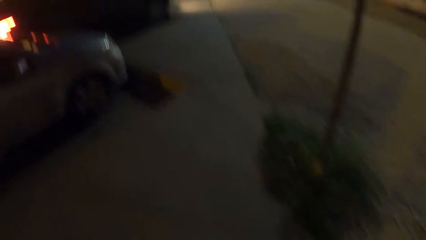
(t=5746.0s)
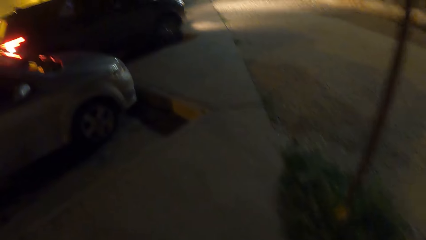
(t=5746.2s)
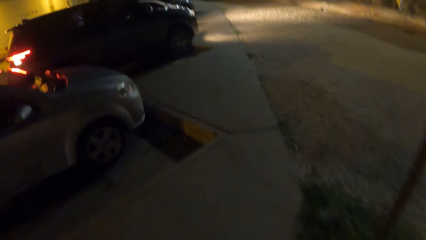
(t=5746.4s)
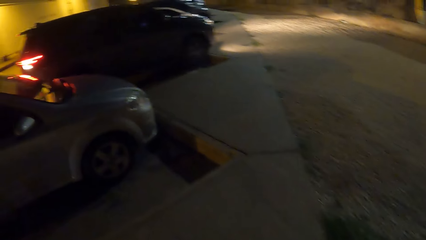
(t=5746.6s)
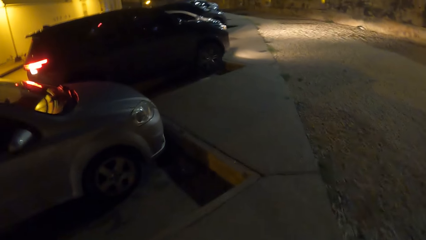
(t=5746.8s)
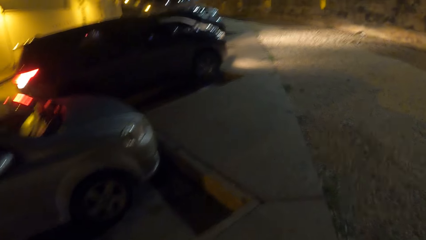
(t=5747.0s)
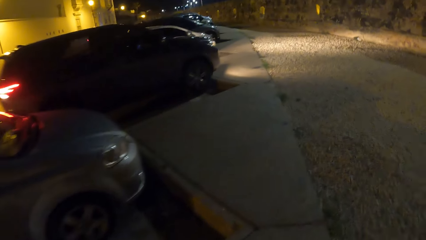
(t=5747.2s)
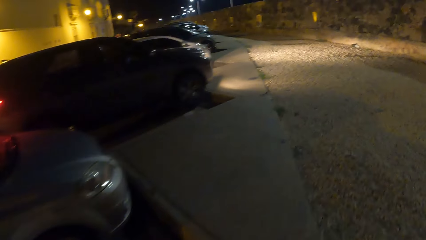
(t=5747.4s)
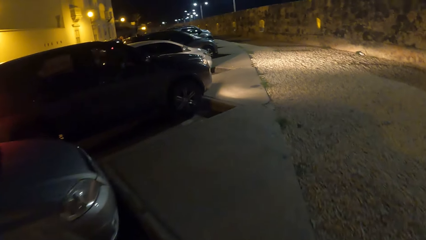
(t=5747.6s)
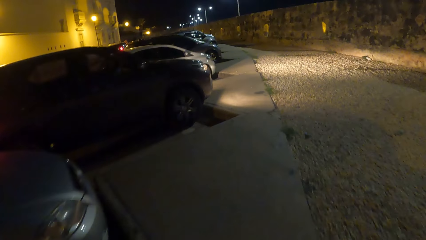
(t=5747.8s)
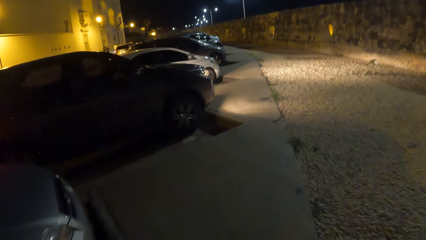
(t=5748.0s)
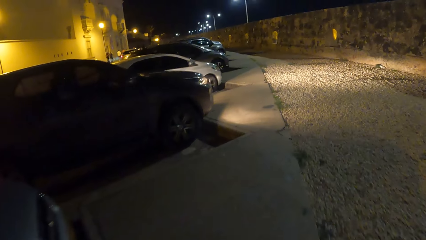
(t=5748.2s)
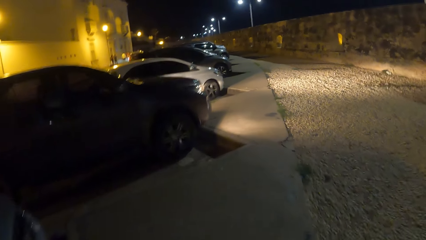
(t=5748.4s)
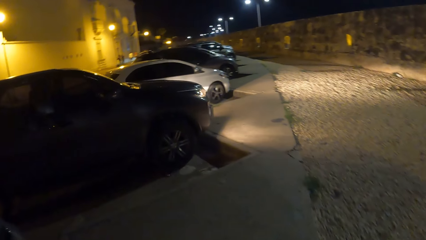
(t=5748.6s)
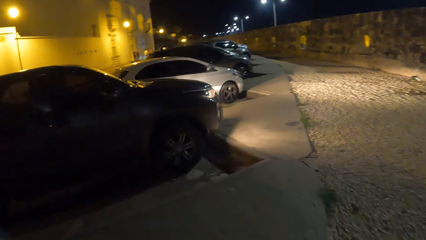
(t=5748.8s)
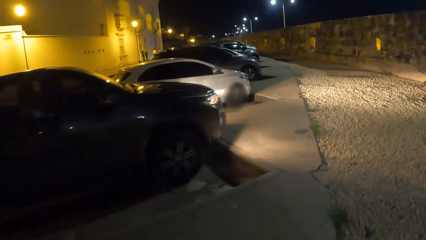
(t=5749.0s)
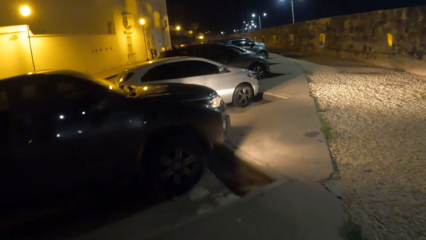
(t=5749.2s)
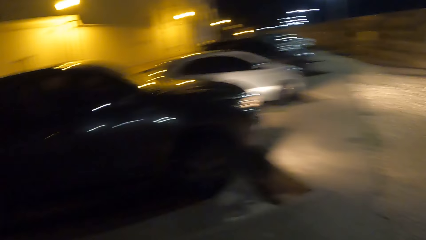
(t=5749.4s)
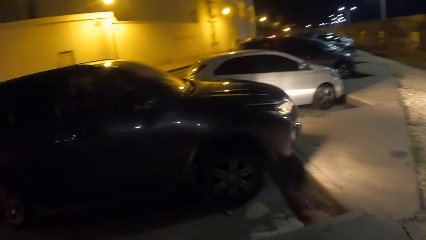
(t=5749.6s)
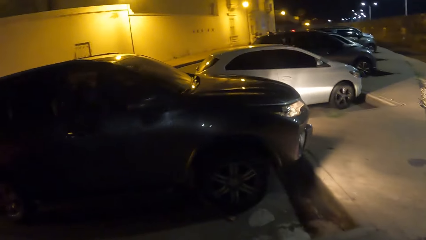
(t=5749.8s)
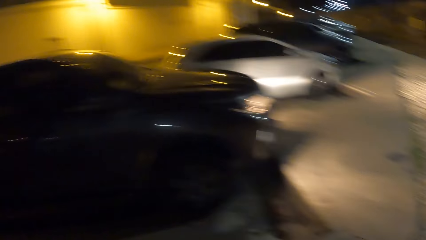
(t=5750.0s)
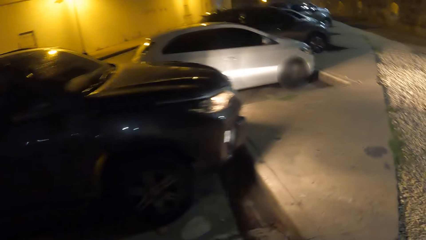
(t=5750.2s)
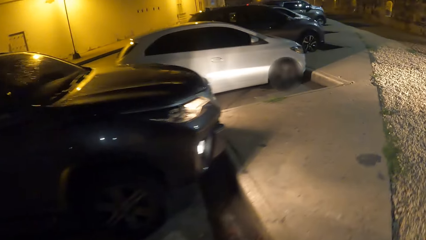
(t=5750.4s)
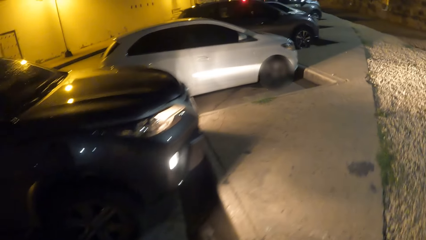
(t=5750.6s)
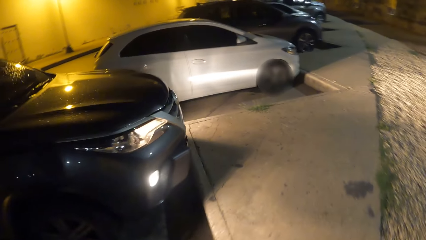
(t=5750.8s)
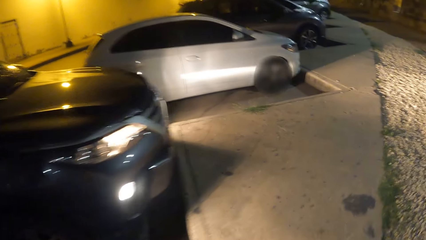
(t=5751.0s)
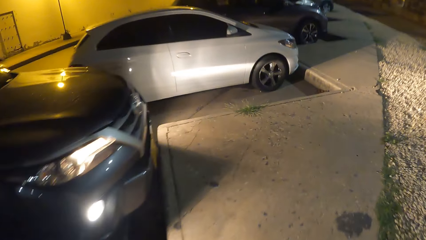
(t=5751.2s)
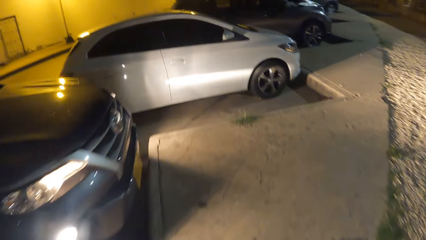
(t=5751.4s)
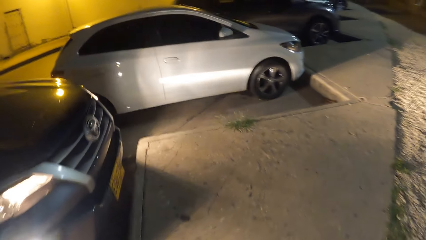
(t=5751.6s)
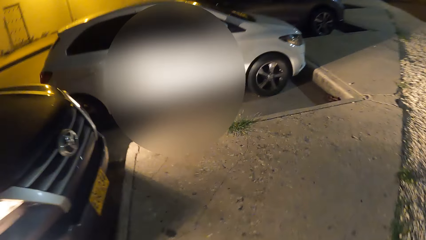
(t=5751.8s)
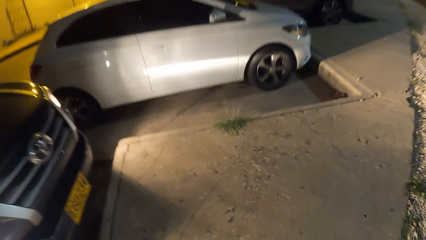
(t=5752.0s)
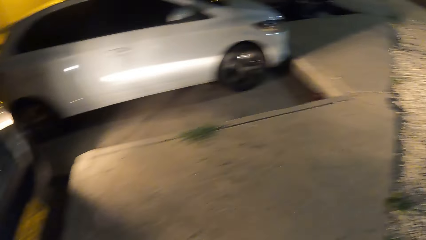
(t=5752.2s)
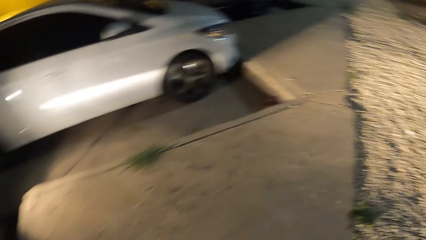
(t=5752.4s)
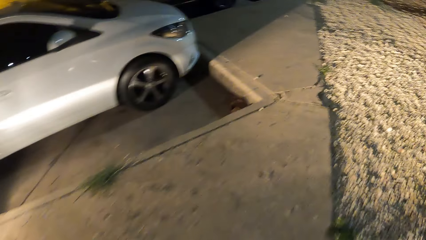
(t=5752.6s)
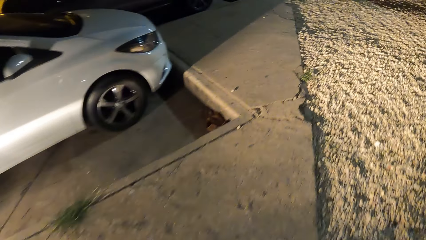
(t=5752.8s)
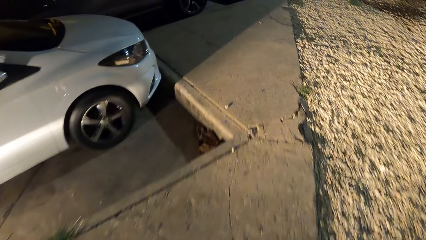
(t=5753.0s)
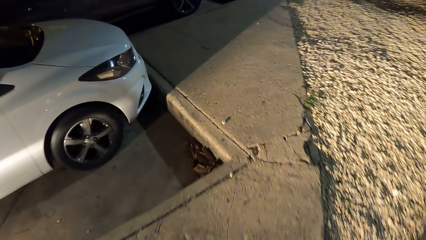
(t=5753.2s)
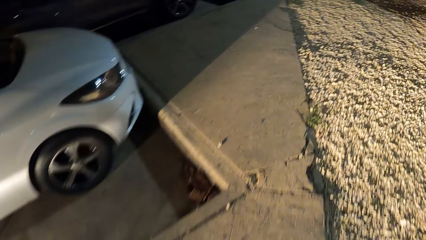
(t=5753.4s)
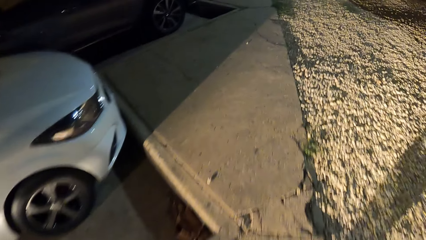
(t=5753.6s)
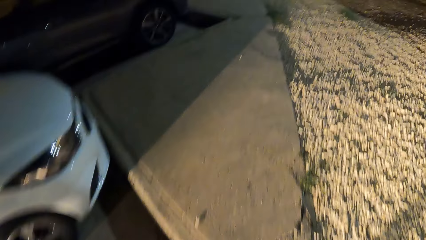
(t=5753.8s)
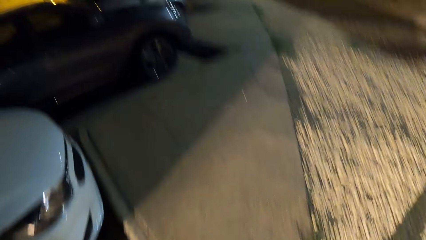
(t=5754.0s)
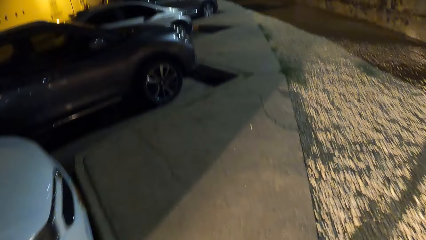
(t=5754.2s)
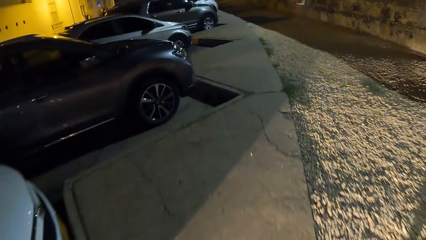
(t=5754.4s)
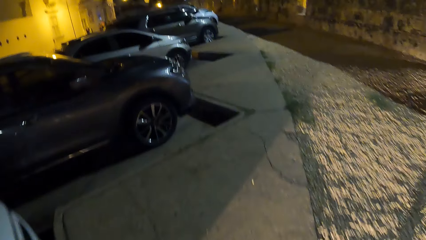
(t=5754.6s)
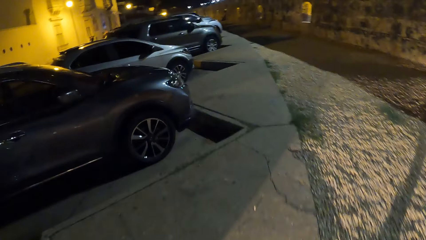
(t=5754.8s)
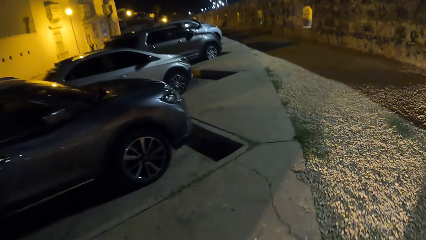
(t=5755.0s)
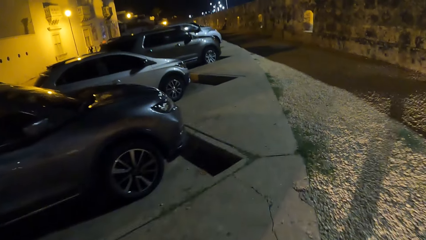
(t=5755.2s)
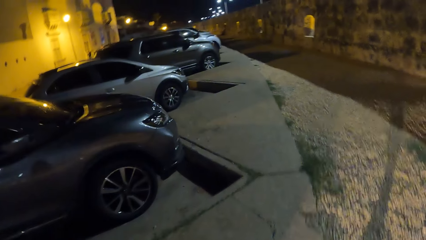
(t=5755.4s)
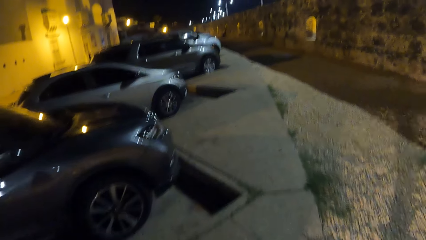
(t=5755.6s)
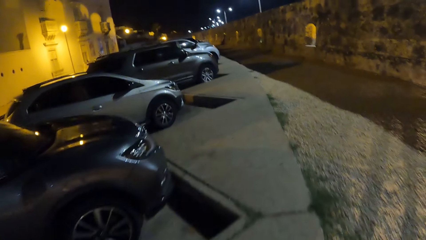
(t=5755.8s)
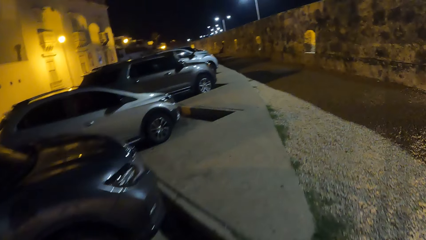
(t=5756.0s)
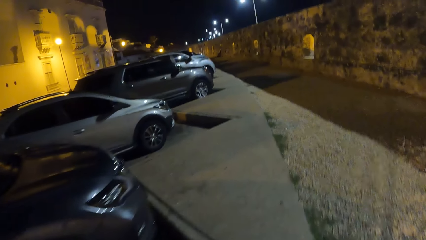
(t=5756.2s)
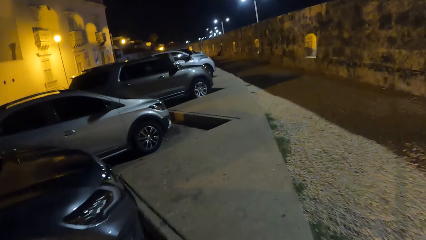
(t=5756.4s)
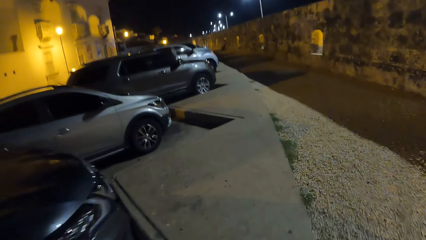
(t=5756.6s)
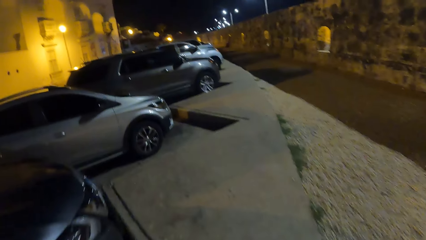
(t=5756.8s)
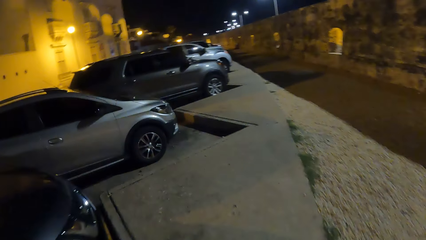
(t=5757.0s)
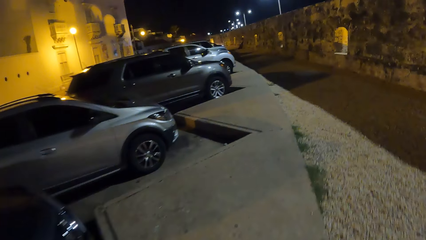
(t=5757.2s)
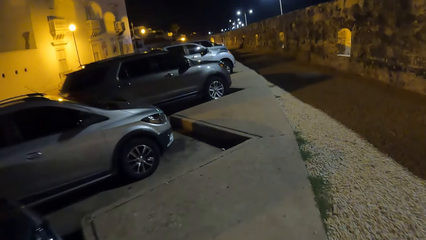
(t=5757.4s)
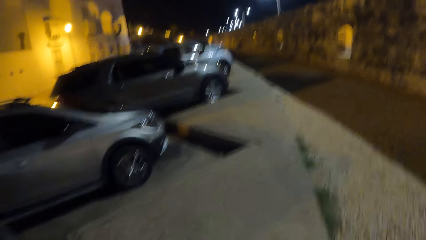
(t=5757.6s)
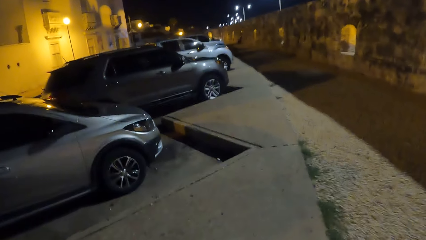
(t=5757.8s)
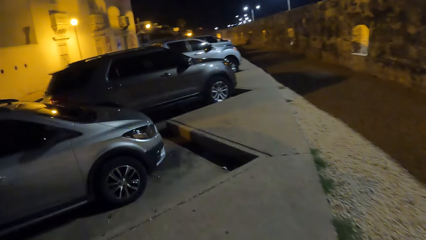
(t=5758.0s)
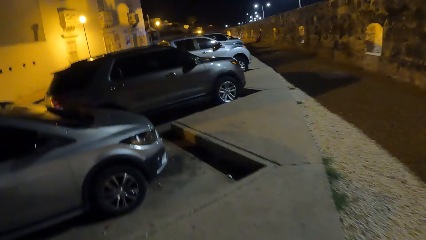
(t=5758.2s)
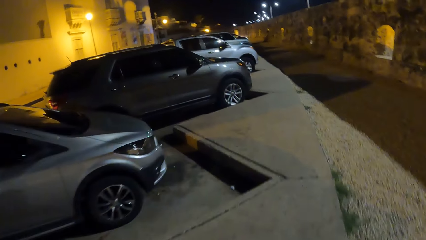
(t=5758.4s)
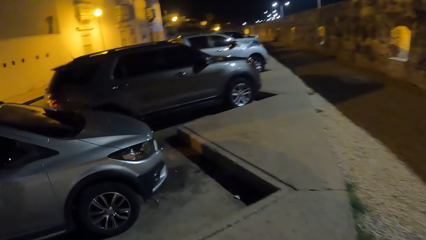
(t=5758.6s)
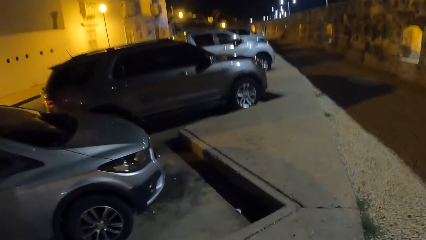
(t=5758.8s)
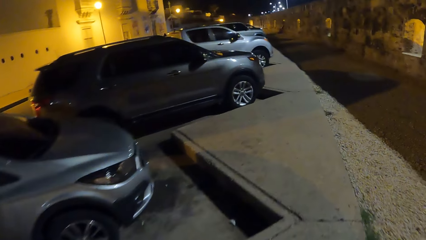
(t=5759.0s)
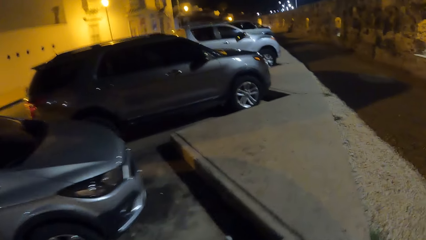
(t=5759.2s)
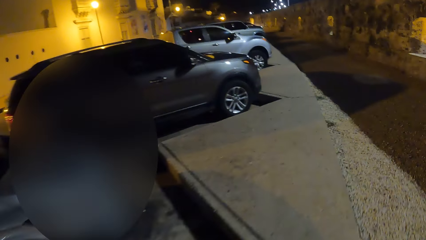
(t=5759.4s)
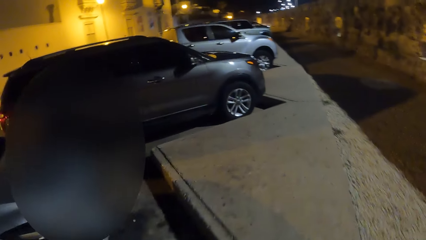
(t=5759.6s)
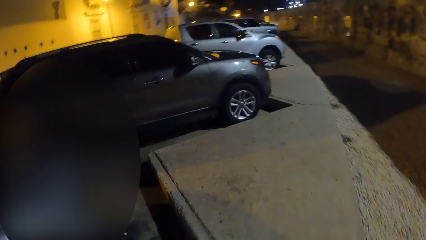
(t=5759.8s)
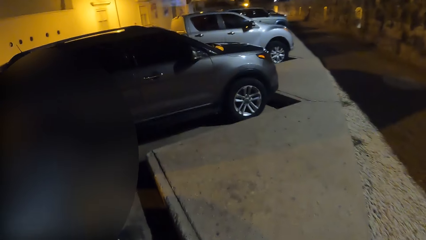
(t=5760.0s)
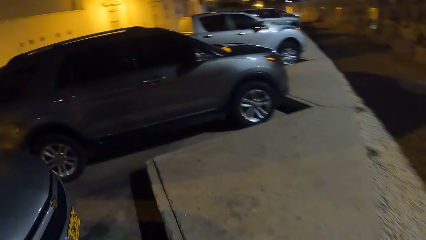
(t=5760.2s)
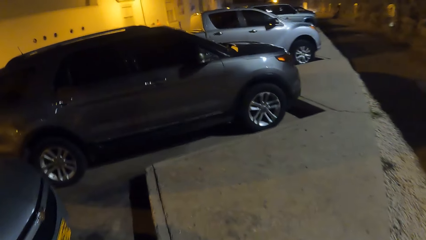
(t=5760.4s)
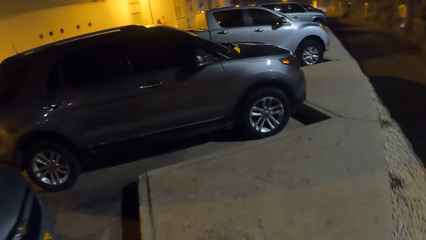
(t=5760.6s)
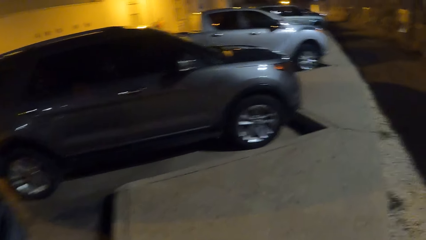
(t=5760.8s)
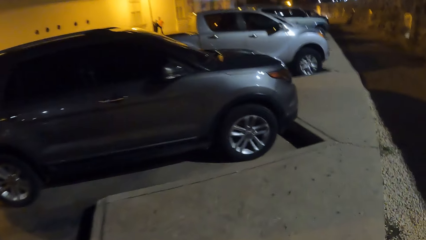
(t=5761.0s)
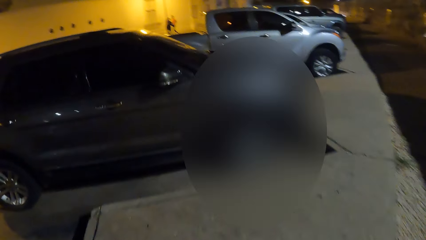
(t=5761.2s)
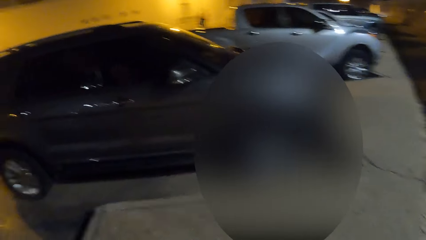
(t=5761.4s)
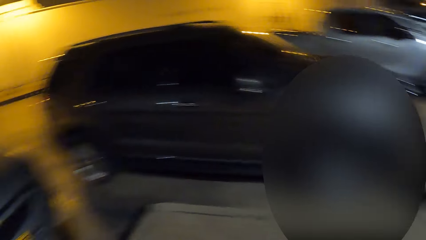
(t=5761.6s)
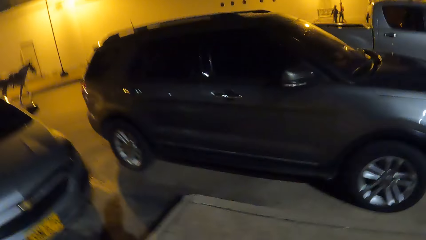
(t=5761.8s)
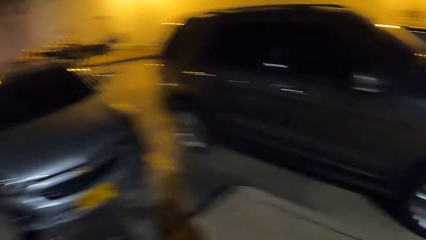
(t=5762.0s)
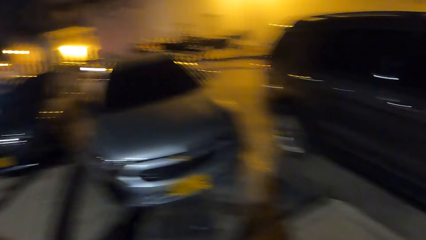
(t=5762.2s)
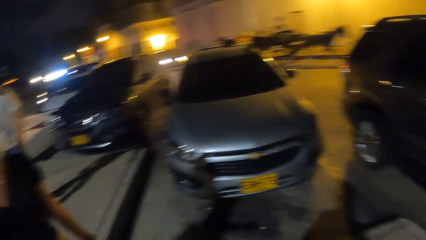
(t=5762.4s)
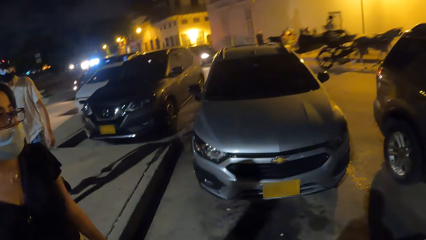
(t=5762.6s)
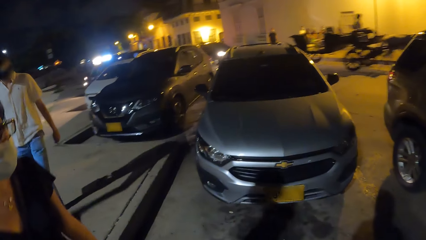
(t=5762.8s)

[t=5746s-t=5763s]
The camera wearer walks along a parking lot.
